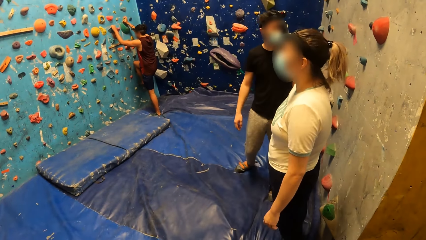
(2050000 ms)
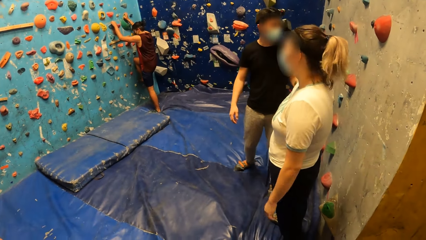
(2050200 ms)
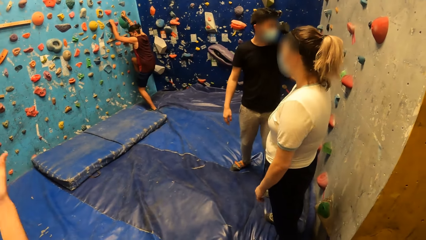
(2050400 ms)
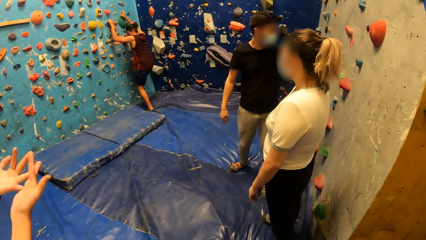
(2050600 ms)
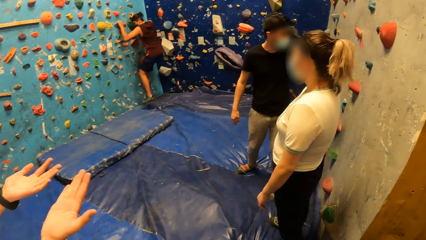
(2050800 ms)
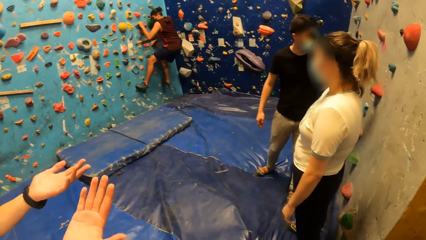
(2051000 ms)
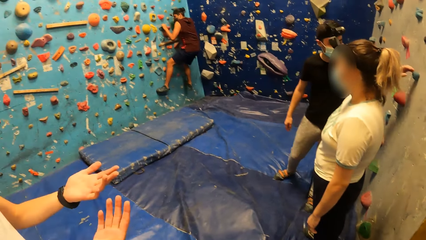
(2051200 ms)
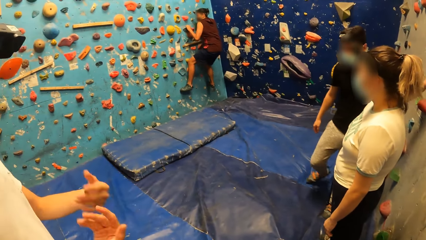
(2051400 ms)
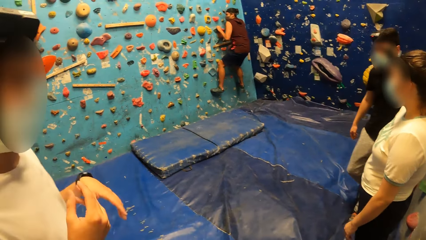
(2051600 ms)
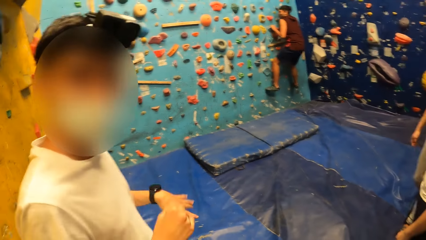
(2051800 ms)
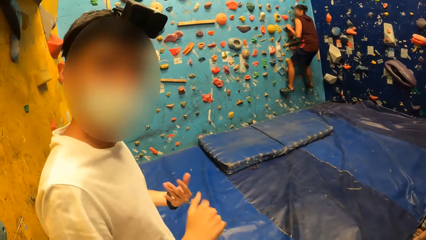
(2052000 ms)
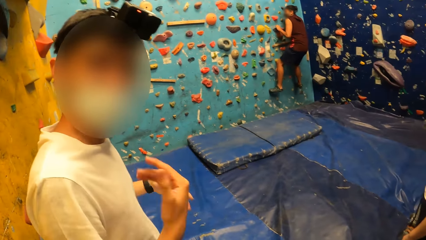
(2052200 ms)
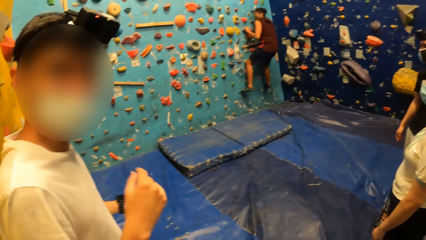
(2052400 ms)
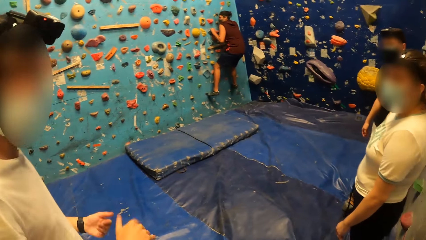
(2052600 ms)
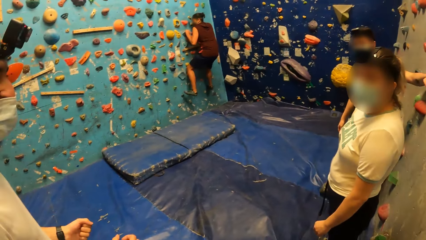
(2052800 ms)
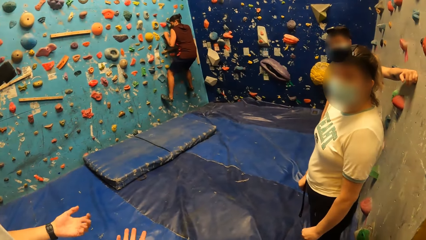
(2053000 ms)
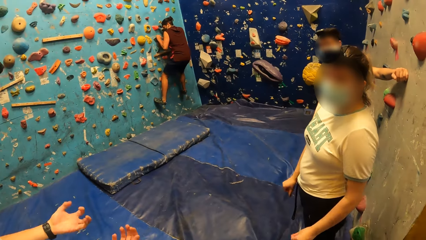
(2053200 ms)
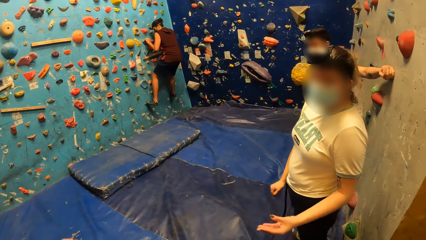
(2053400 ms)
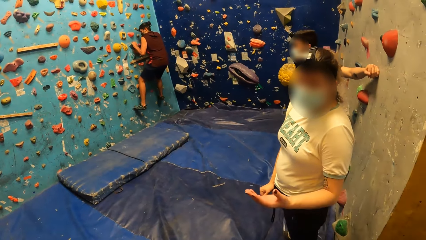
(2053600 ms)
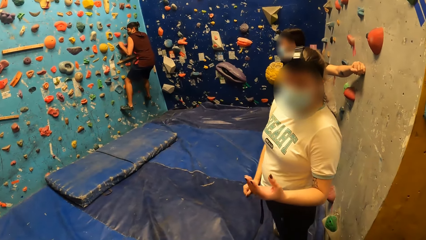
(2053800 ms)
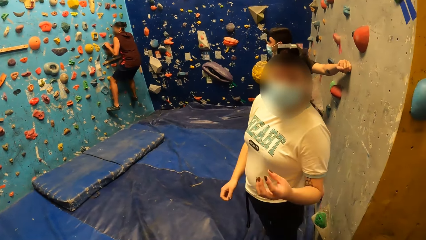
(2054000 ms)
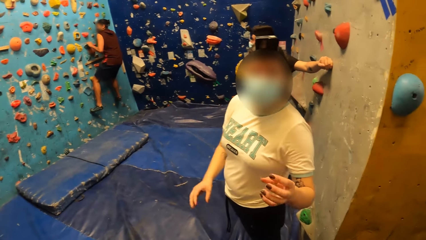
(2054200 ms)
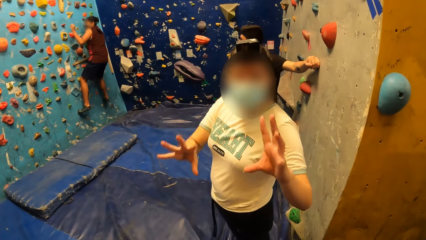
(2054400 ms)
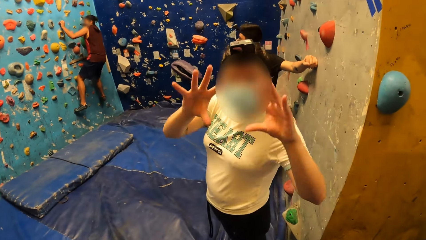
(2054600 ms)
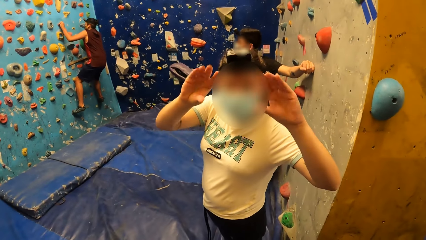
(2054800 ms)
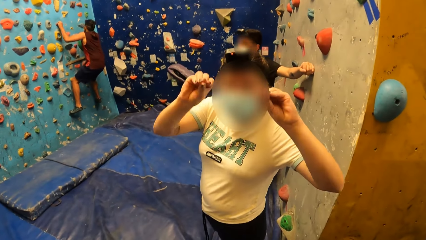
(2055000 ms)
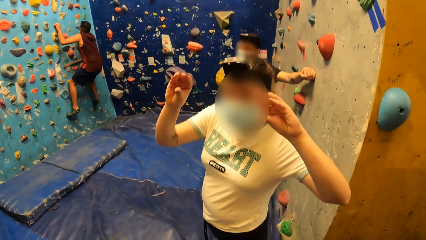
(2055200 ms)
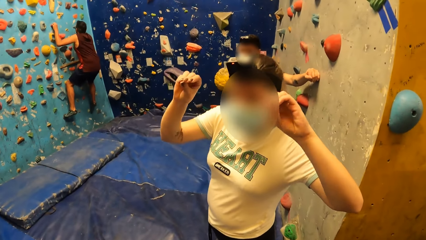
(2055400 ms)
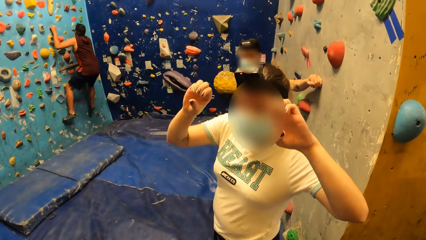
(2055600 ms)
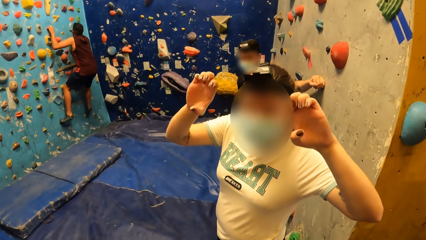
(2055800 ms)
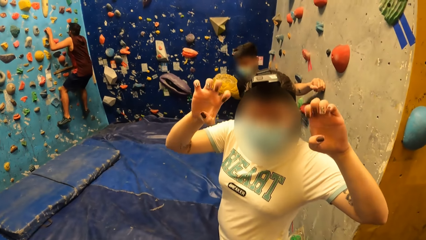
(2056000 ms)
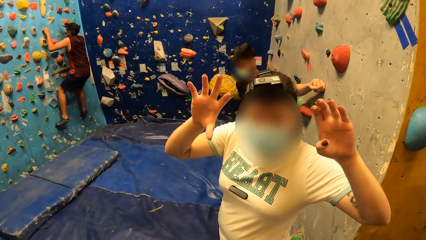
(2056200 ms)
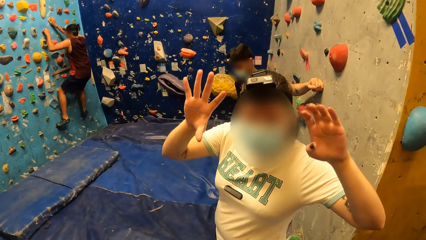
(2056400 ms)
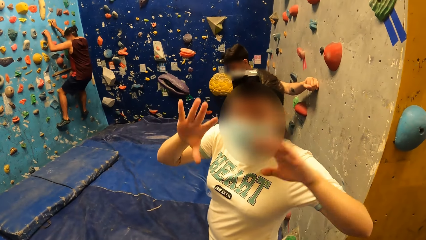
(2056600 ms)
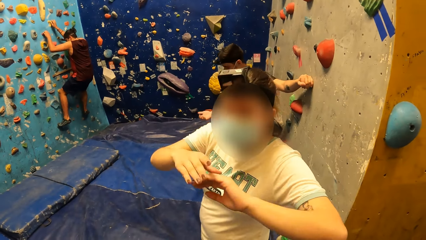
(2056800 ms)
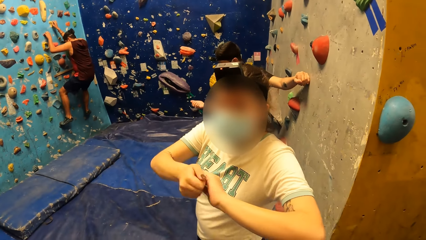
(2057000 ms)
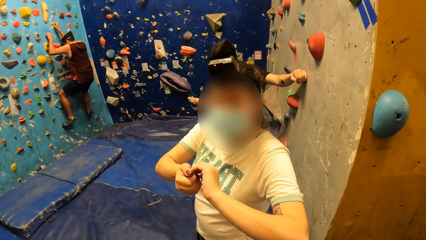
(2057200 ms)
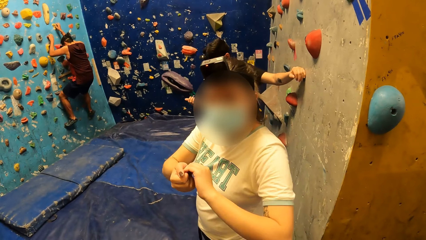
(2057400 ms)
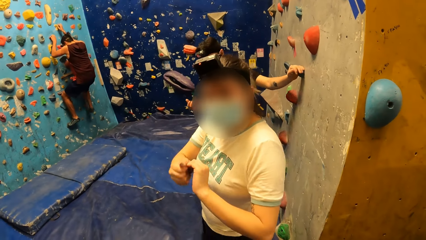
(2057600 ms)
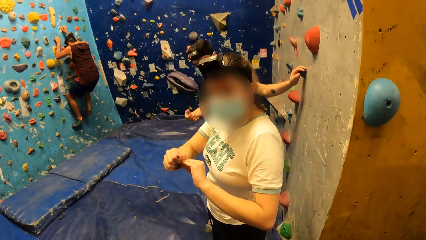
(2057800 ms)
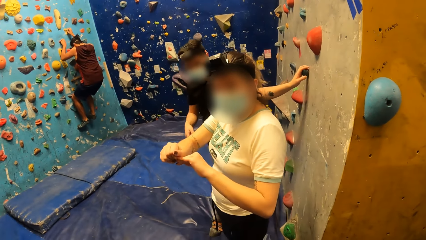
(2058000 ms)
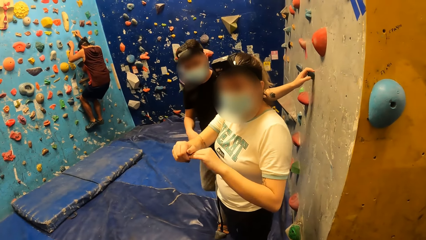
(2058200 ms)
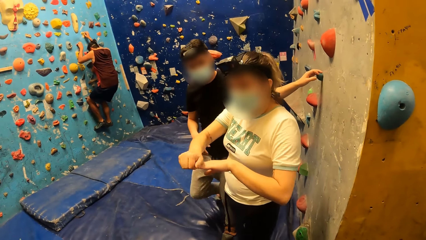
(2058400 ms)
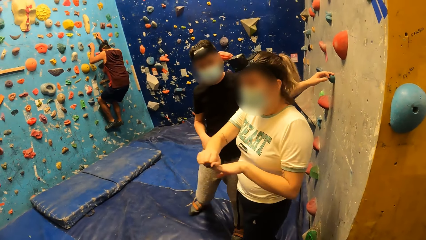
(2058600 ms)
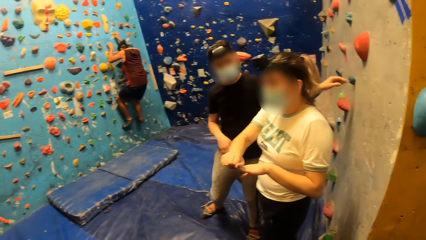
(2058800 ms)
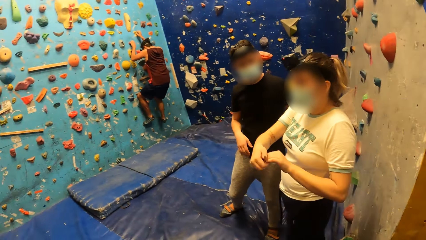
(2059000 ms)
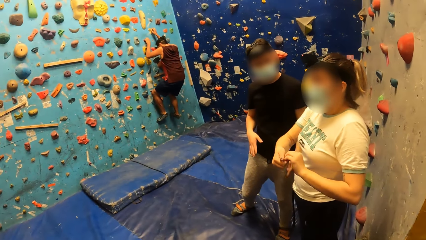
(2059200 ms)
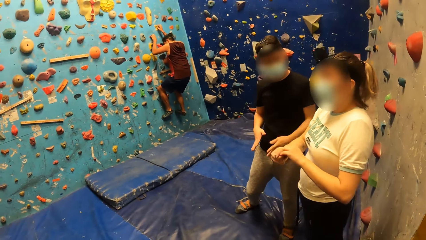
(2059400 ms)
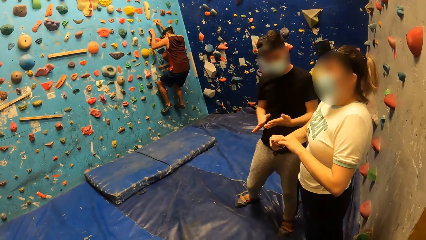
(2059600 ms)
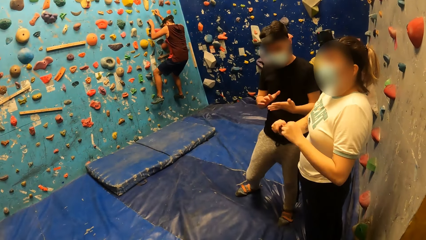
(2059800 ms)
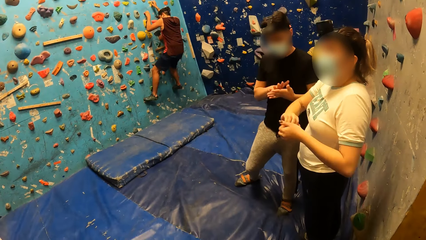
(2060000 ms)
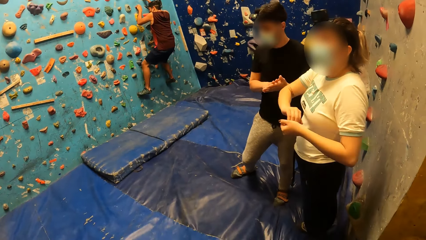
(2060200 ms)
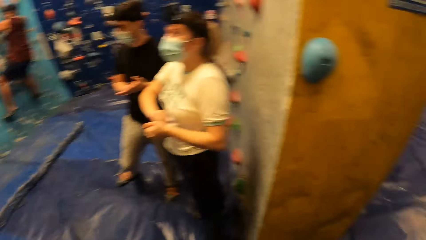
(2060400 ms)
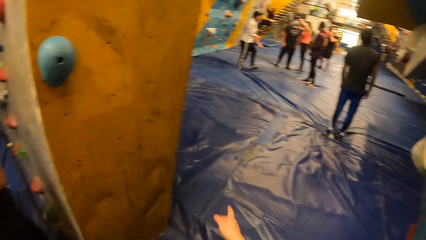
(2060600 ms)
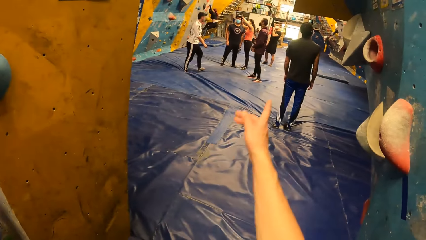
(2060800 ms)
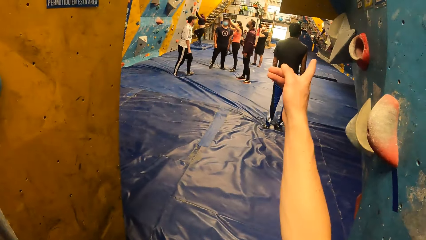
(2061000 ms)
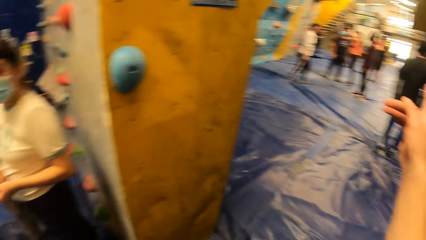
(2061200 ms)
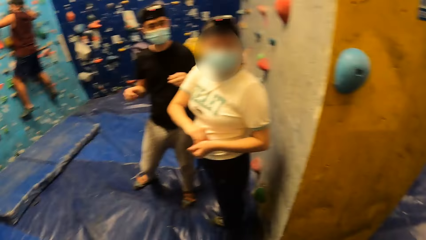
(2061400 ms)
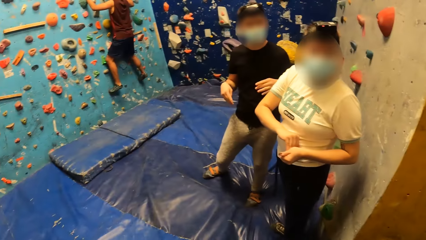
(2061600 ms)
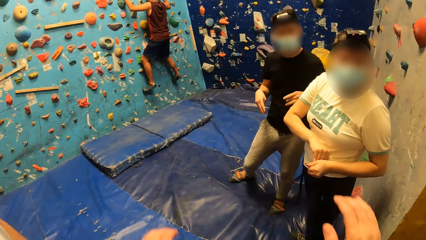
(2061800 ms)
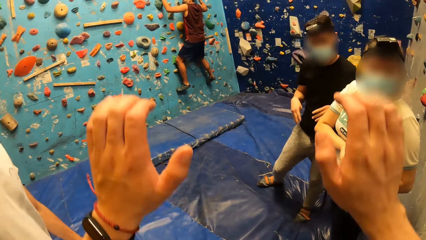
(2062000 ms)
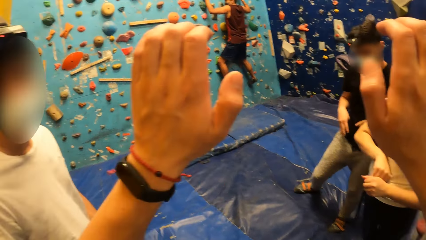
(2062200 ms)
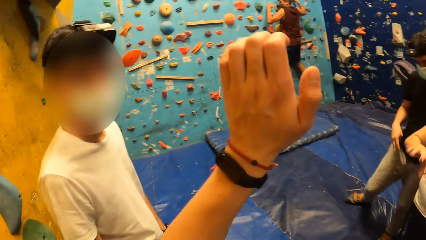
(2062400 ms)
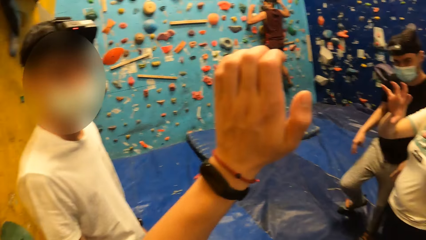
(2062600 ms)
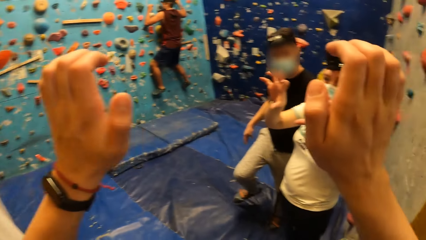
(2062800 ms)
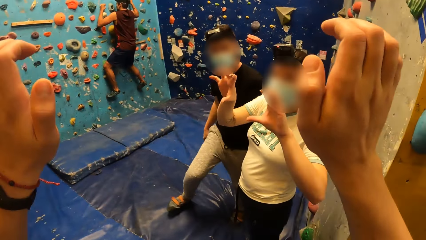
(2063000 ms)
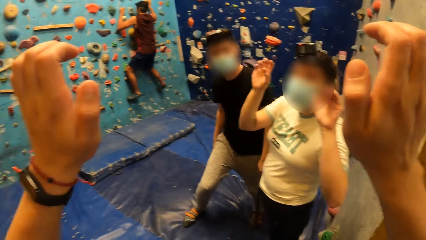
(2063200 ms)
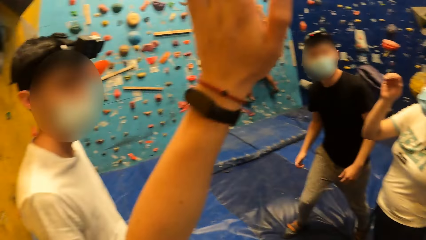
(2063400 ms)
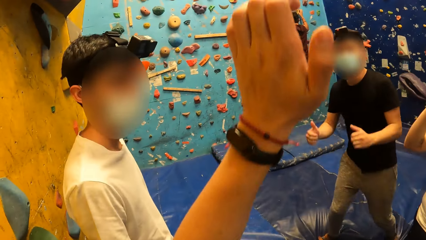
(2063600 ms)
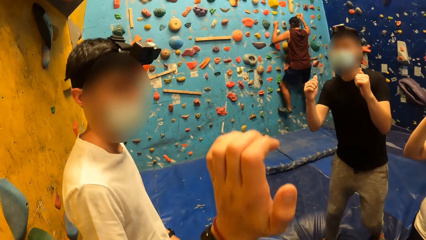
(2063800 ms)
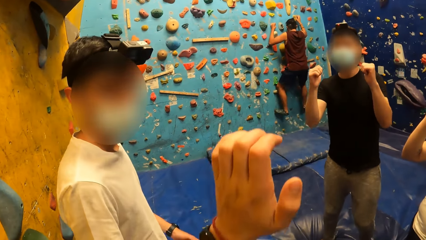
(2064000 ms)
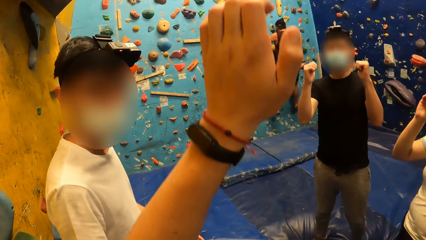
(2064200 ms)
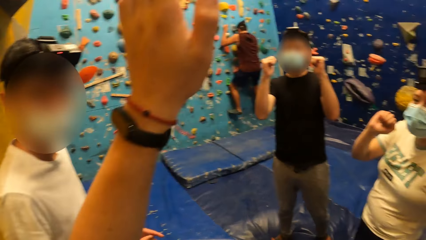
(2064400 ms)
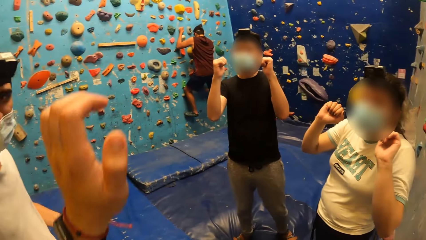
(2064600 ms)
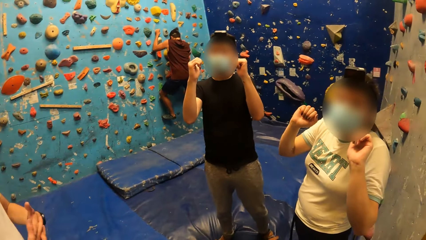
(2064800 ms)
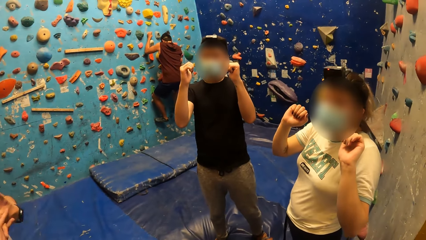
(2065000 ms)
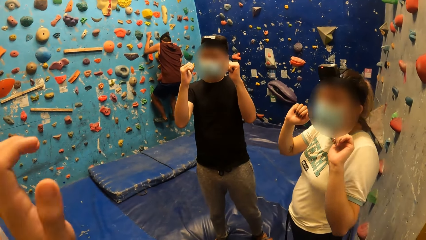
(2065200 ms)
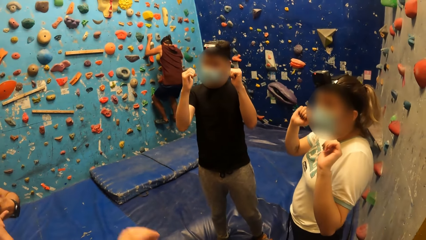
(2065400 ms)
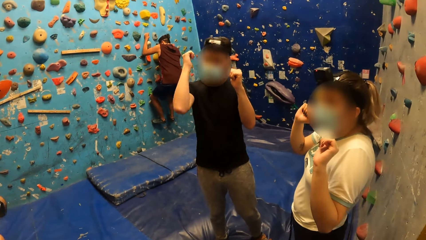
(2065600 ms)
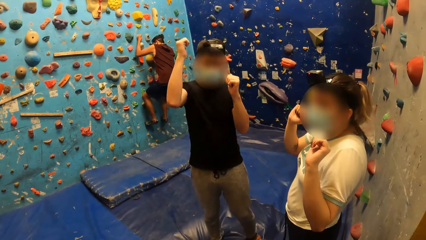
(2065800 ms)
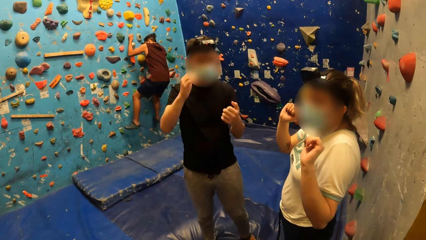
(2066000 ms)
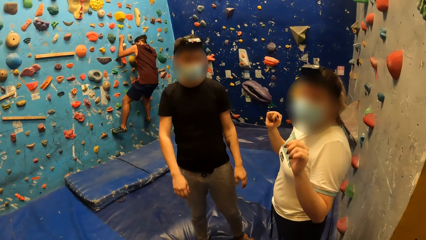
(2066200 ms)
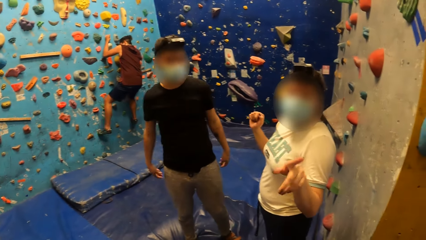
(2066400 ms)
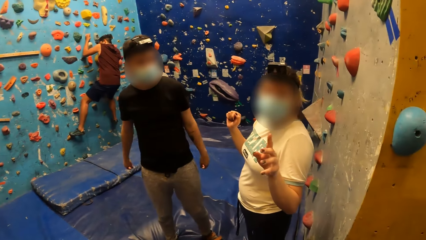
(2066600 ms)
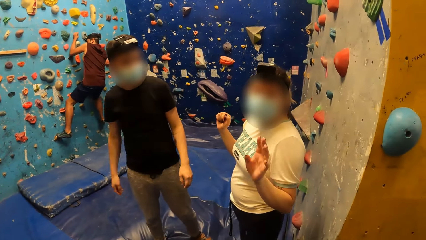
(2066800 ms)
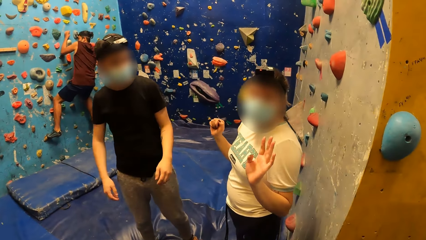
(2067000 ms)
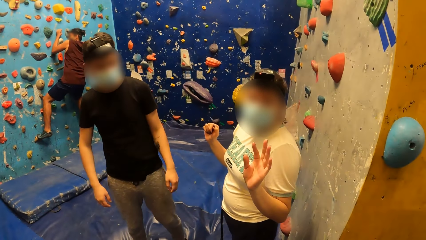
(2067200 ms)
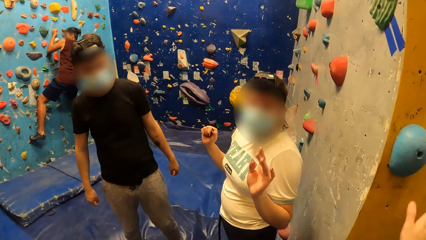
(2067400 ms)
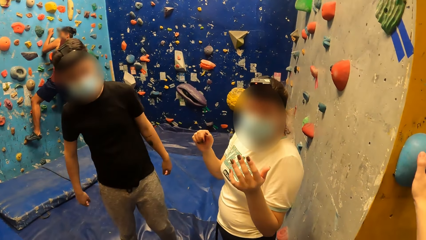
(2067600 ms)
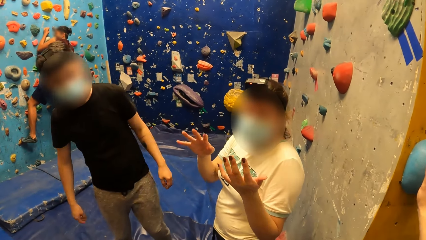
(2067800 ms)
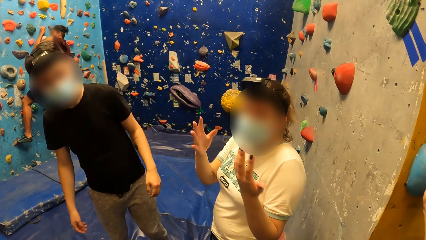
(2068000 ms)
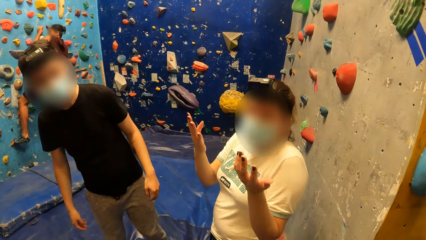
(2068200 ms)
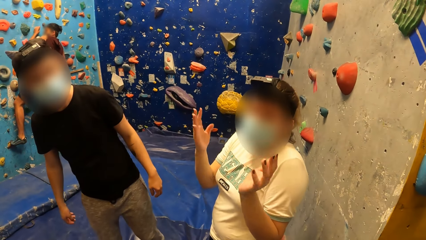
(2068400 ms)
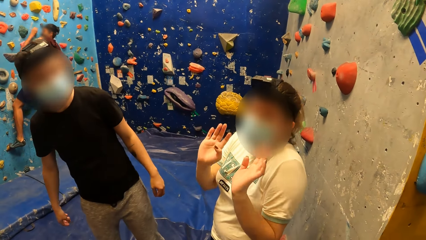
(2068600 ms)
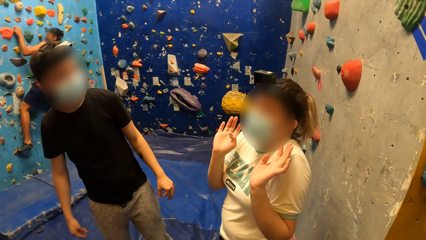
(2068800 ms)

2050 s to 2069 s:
A man climbs the wall. Another man interacts with the camera wearer. A woman interacts with the camera wearer and the second man. The camera wearer converses with the woman. The second man interacts with the woman. The camera wearer points forward. He lifts the hand up. The woman interacts with the camera wearer. The camera wearer gives the instructions to the first man and the woman. The second man interacts with the camera wearer. The camera wearer places his right hand on the climbing hold.
